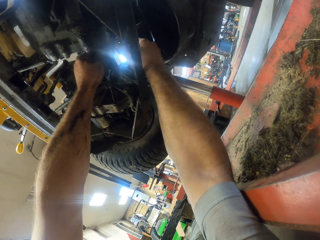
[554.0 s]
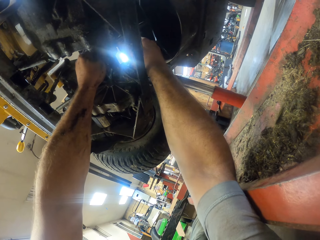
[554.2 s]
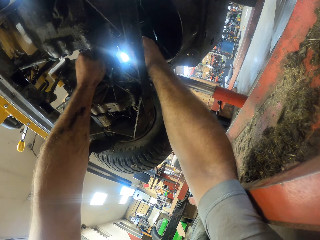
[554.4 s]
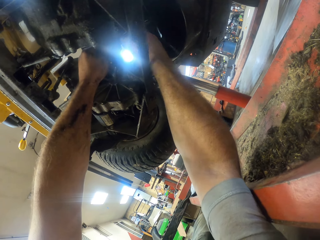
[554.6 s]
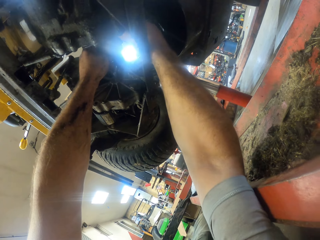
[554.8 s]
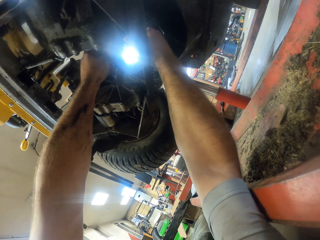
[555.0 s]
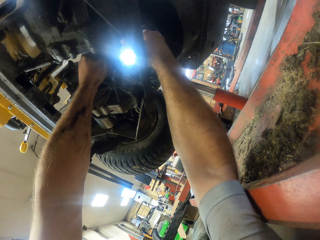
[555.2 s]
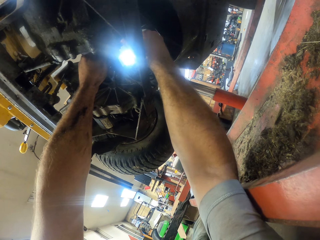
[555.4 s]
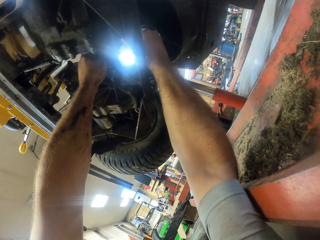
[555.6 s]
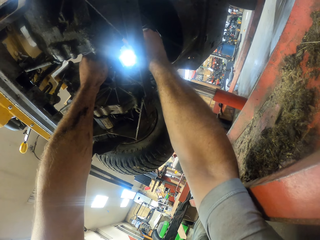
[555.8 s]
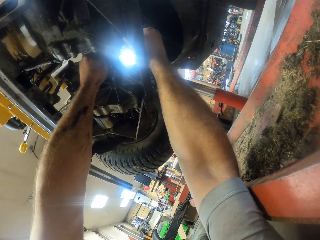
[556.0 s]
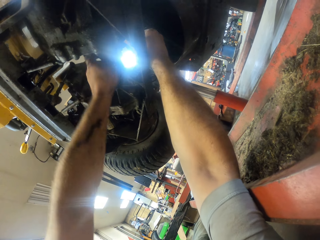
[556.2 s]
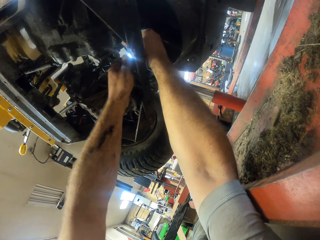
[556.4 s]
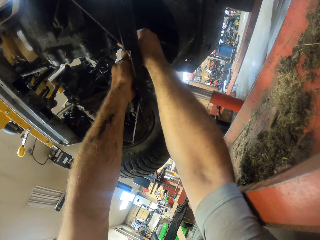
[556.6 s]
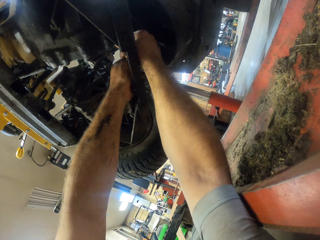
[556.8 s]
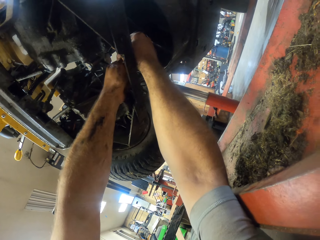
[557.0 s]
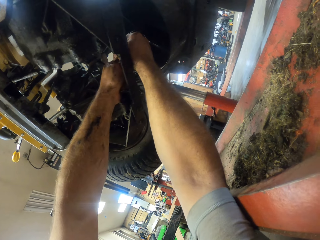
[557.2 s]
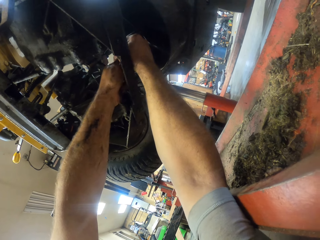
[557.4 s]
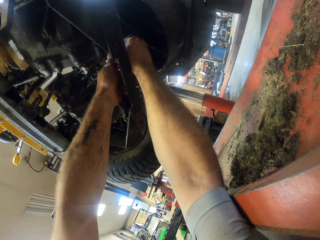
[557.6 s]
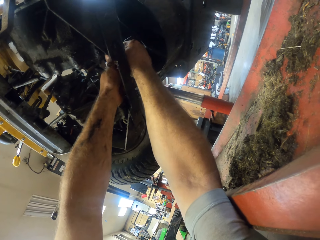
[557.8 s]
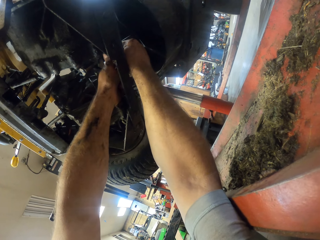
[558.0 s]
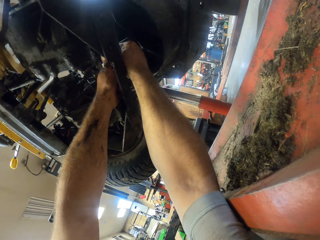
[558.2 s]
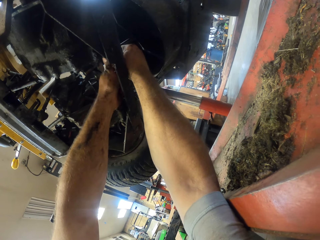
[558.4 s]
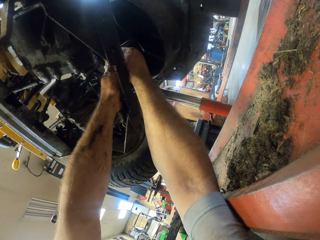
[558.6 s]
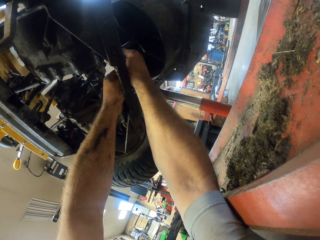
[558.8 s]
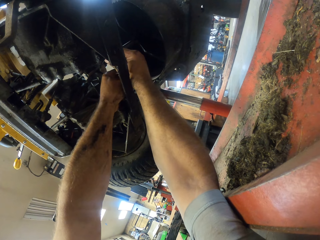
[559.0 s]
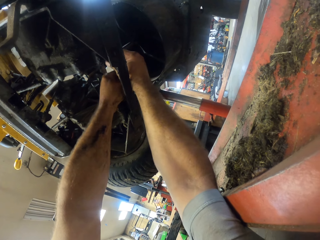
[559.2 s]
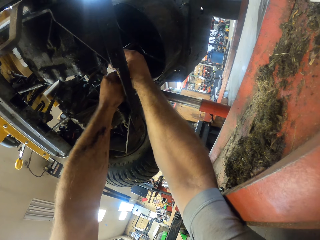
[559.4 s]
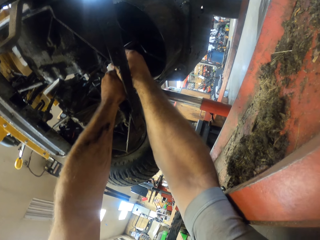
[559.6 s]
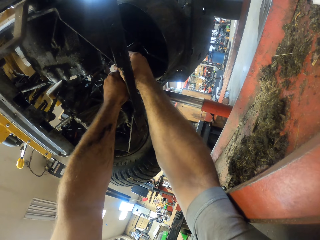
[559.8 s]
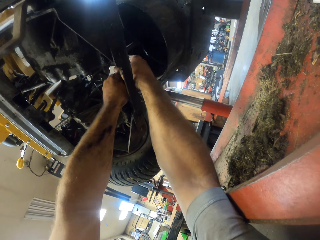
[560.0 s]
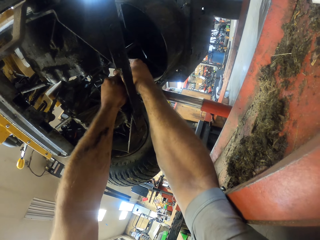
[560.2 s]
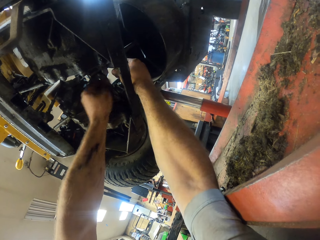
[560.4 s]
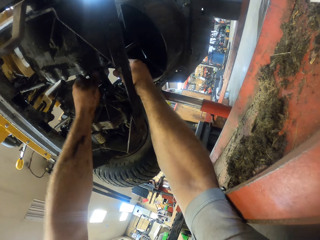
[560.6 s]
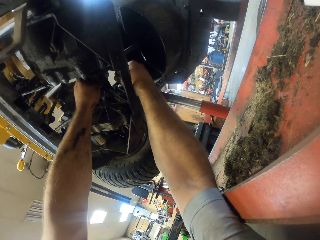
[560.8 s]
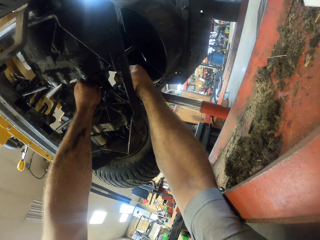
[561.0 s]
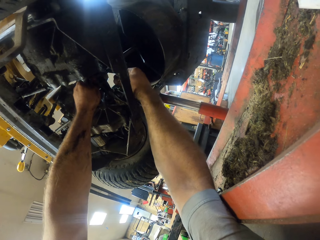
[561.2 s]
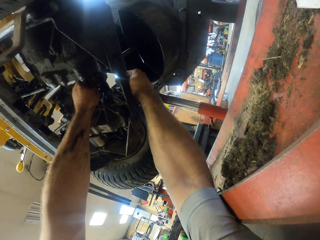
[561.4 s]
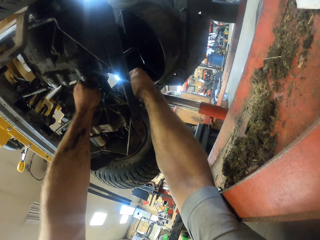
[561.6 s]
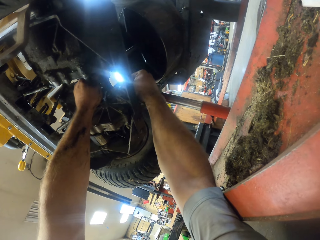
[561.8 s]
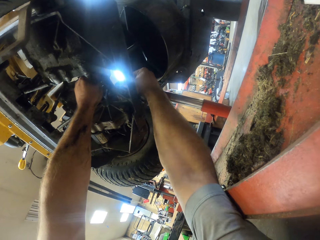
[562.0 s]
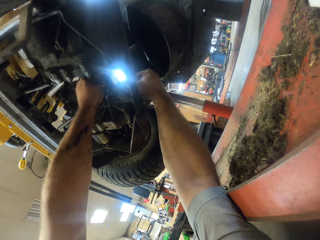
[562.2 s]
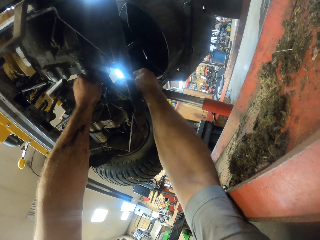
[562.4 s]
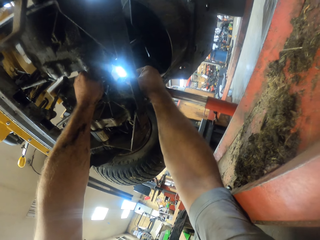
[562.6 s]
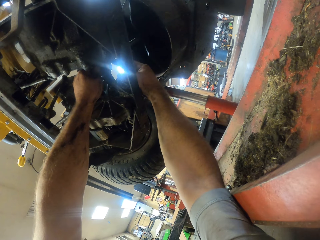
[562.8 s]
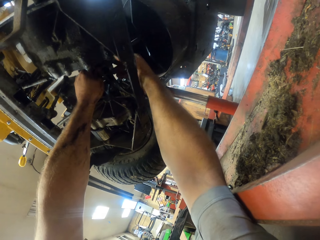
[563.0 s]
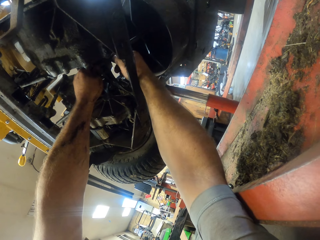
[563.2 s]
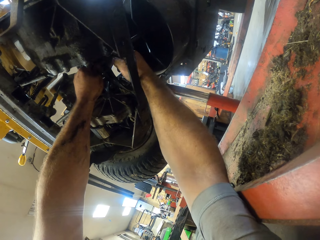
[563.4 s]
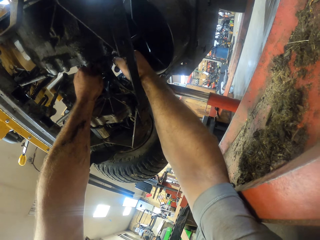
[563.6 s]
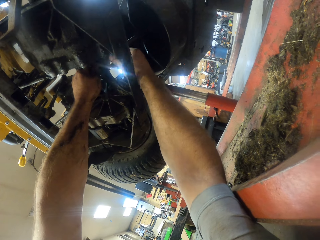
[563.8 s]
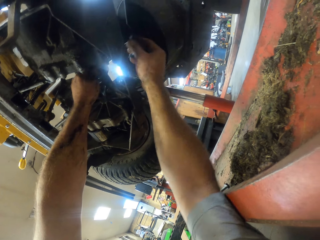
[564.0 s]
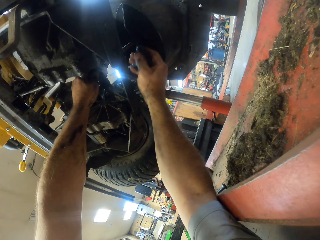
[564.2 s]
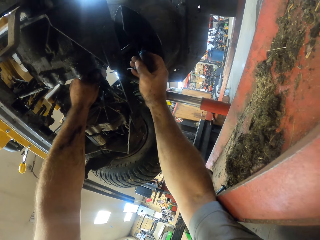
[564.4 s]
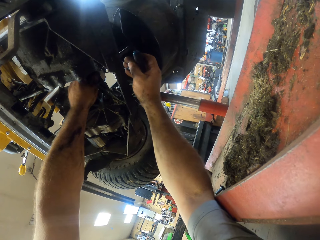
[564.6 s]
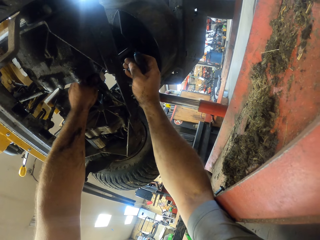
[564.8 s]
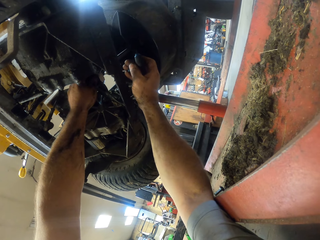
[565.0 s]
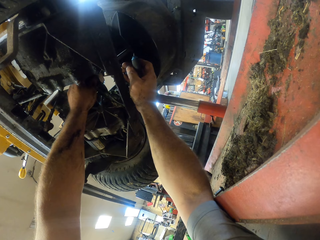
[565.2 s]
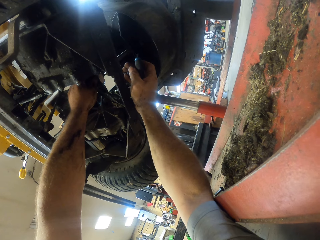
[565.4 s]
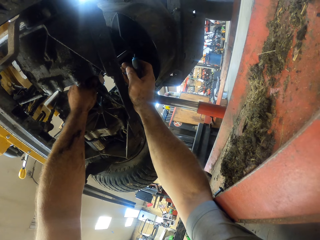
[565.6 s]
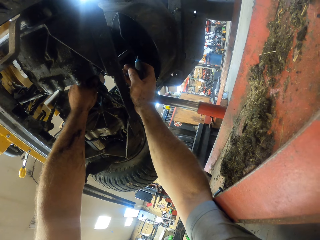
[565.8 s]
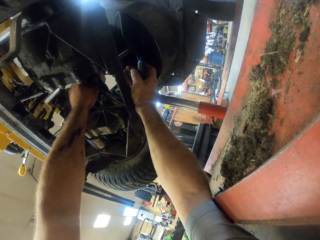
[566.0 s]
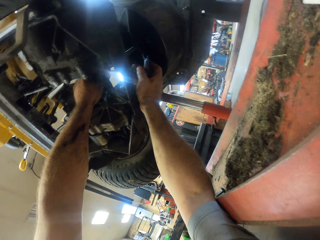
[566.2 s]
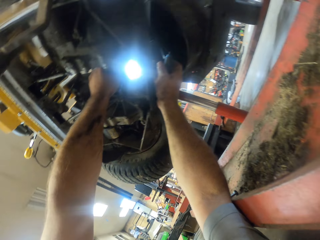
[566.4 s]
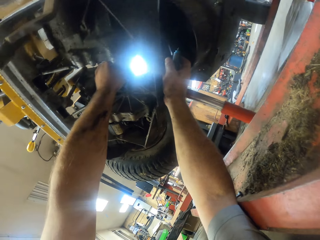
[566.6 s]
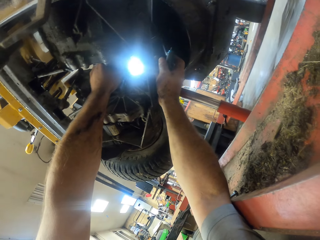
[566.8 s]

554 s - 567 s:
The camera wearer uses the left hand. He stretches his left hand to support the allen key. He removes his left hand from the allen key. He holds a part of the mini-vehicle with his left hand. He removes the allen key from underneath the mini-vehicle.

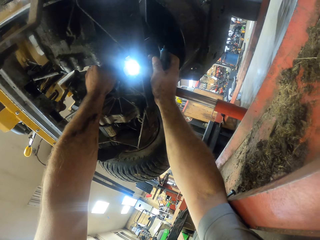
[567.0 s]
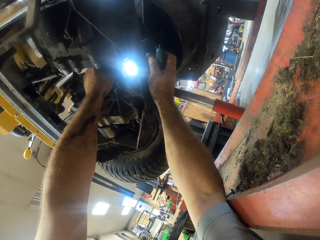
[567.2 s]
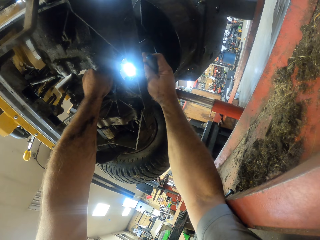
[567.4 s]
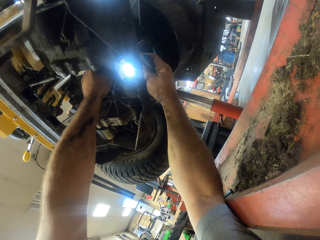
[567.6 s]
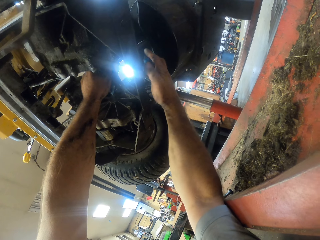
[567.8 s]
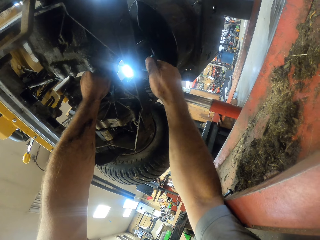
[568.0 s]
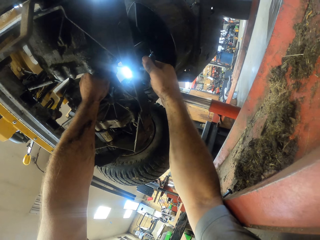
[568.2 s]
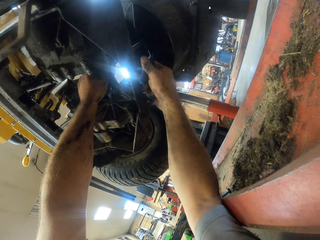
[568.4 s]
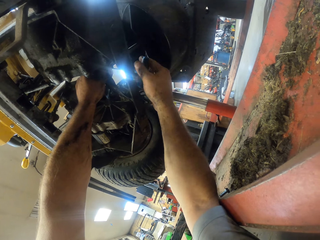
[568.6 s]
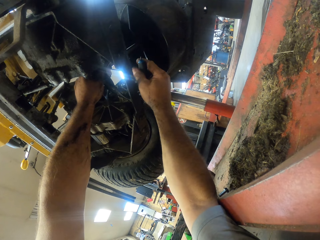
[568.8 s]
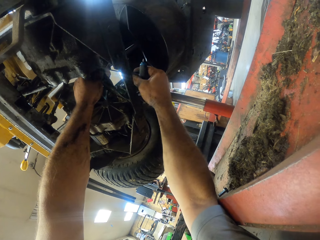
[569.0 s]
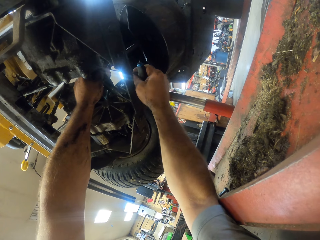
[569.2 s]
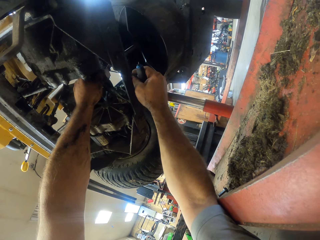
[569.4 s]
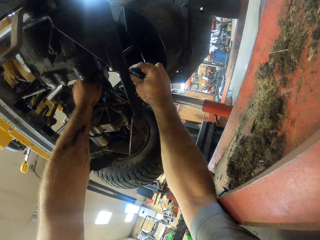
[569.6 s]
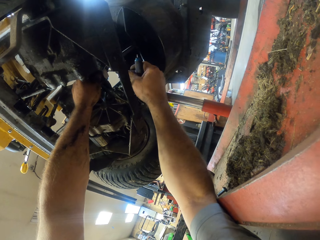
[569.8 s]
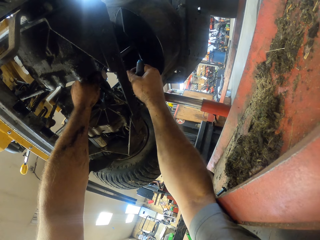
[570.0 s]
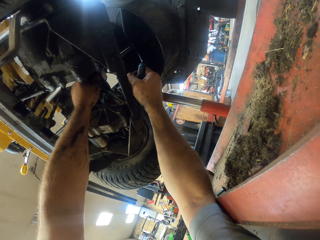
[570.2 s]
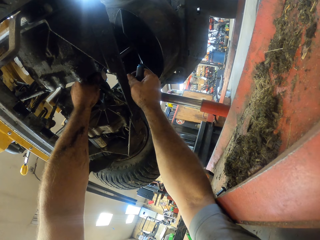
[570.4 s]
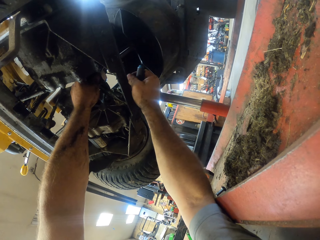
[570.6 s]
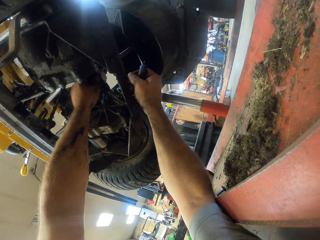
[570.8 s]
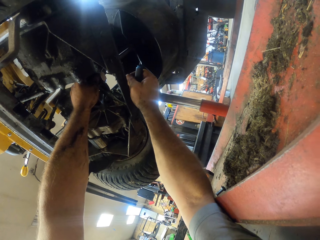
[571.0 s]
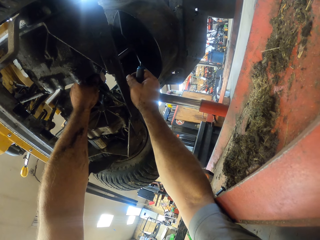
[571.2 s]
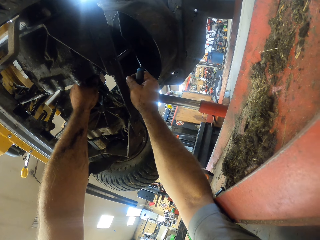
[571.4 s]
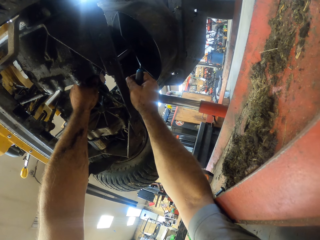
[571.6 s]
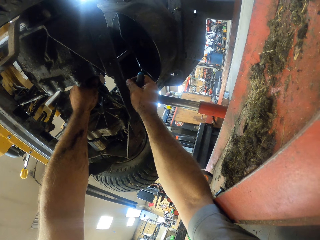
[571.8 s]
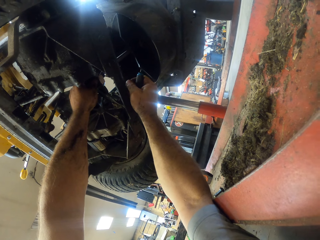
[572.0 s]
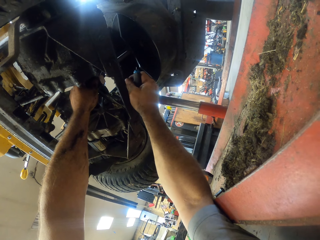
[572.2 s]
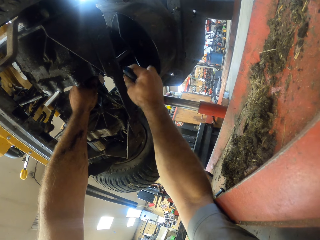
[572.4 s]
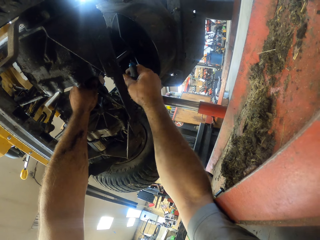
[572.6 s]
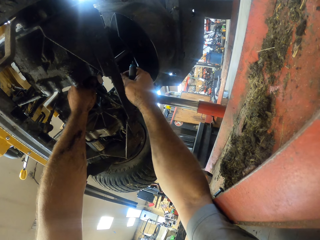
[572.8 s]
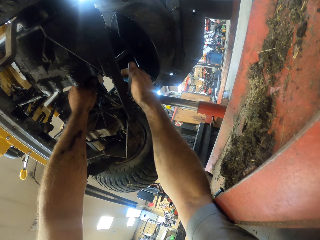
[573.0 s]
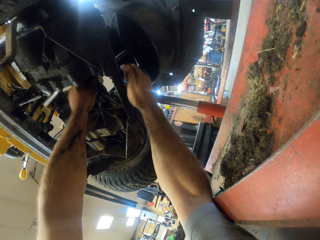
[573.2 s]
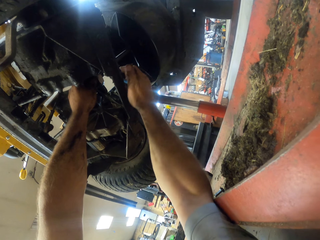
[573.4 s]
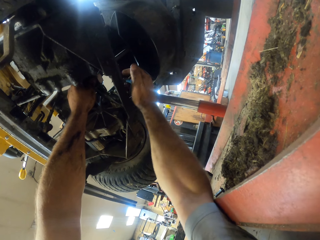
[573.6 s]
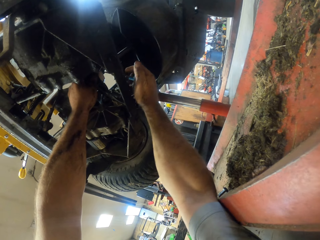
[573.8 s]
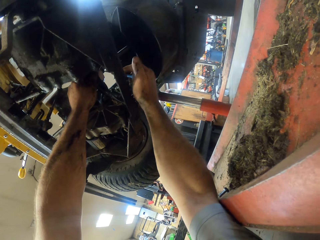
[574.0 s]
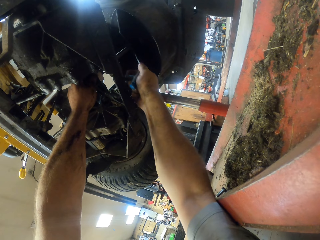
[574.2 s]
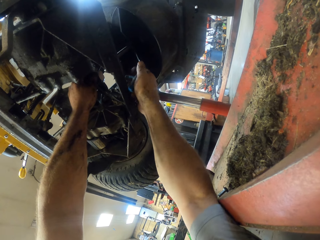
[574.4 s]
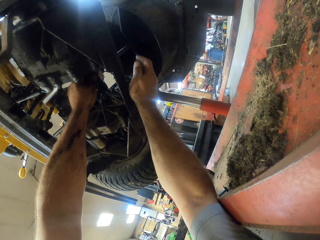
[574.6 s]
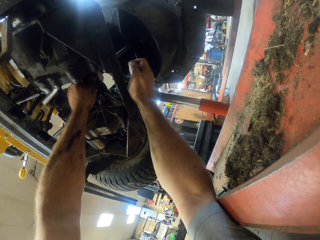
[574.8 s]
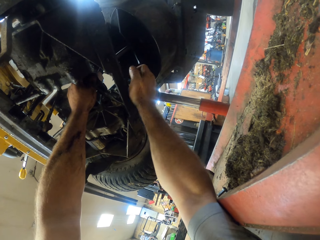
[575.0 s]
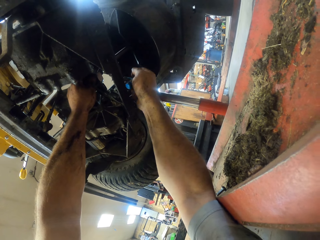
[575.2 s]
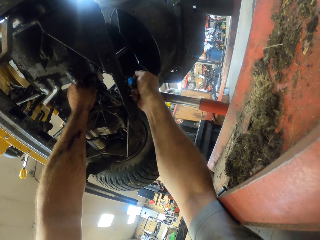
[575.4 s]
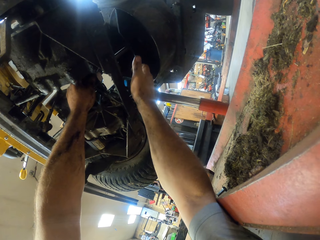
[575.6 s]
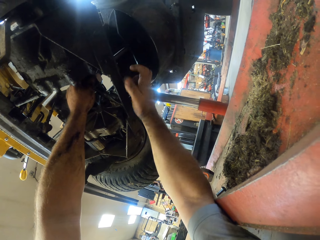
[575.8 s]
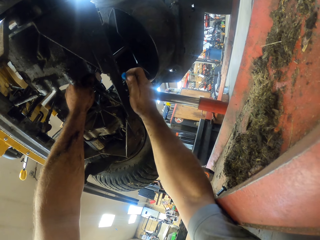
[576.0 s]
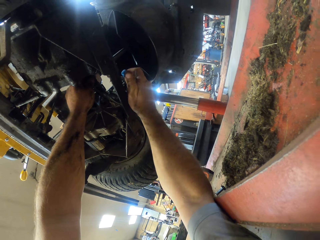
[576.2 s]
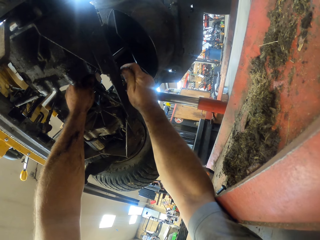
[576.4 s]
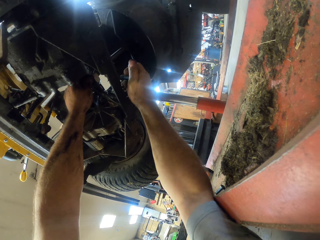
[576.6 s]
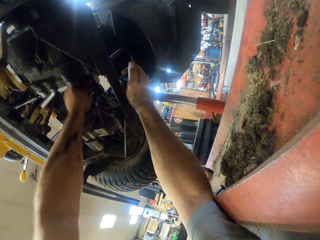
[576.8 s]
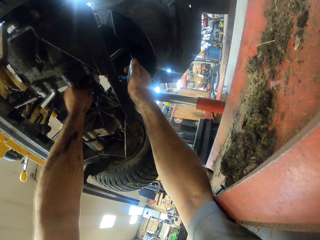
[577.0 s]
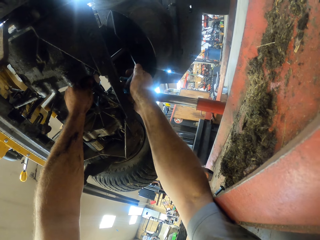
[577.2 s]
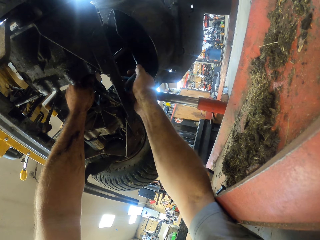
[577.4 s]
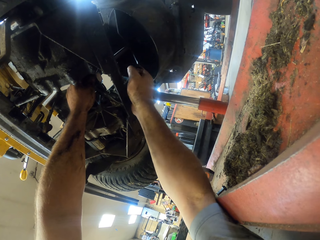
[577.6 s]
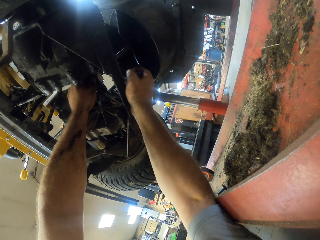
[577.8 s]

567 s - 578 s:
The camera wearer repairs underneath the mini-vehicle with the allen key in his right hand.
